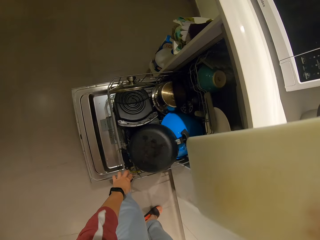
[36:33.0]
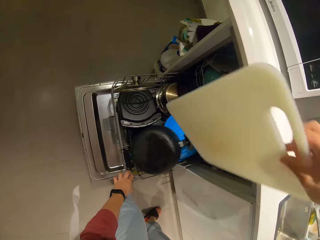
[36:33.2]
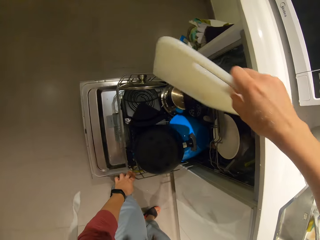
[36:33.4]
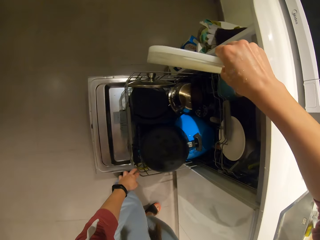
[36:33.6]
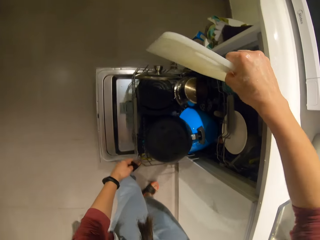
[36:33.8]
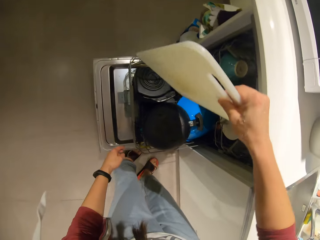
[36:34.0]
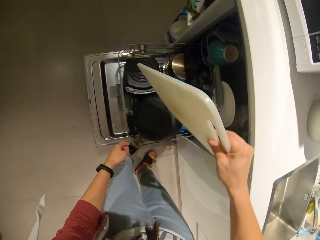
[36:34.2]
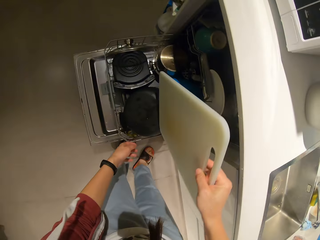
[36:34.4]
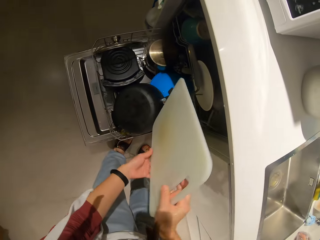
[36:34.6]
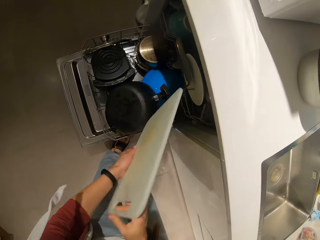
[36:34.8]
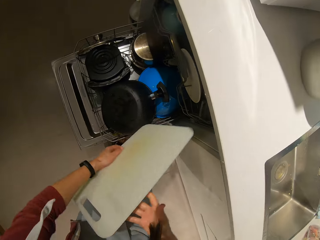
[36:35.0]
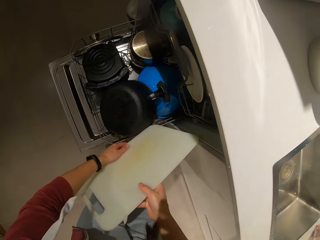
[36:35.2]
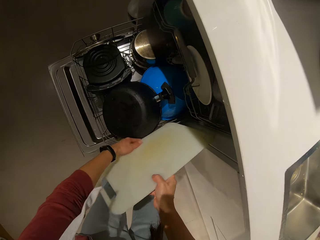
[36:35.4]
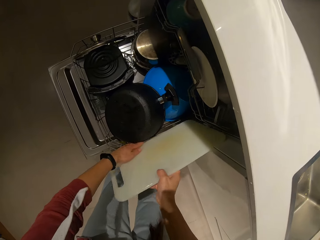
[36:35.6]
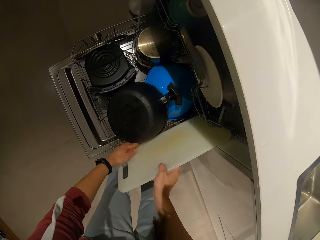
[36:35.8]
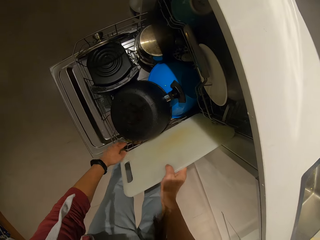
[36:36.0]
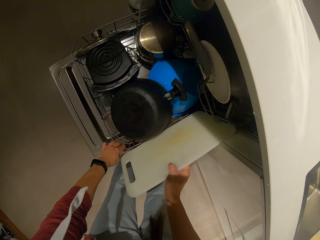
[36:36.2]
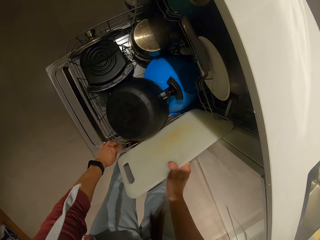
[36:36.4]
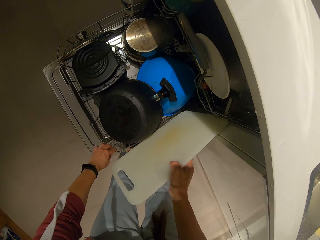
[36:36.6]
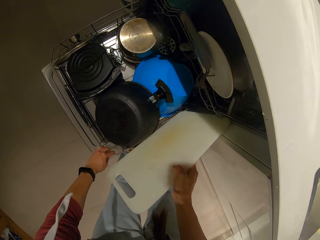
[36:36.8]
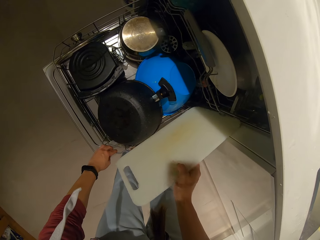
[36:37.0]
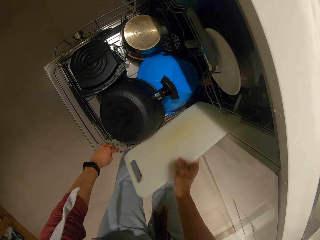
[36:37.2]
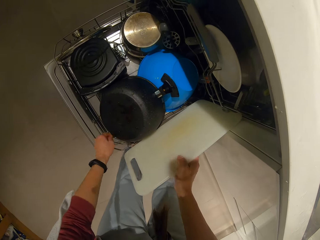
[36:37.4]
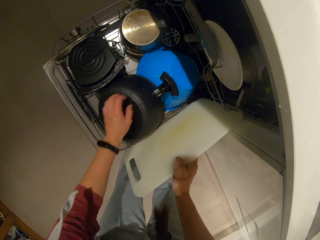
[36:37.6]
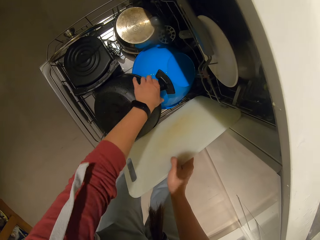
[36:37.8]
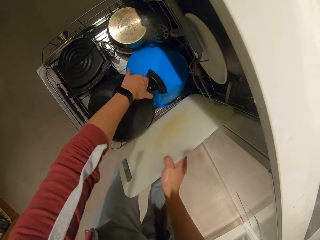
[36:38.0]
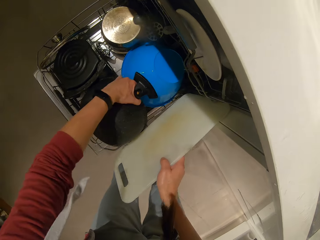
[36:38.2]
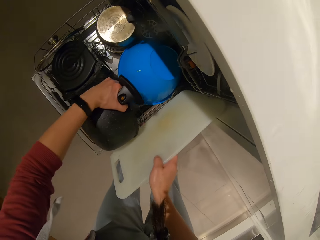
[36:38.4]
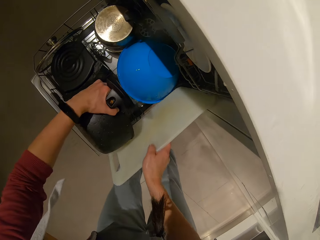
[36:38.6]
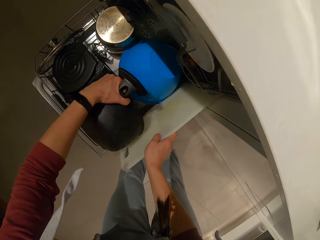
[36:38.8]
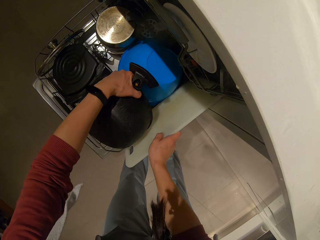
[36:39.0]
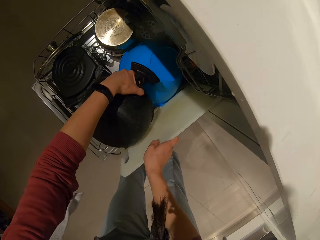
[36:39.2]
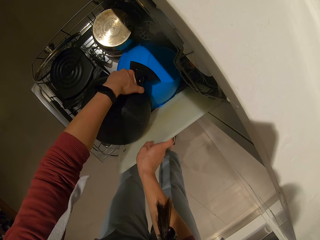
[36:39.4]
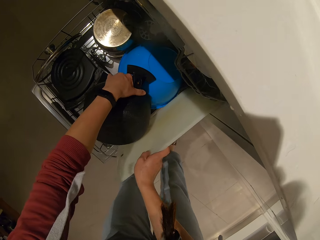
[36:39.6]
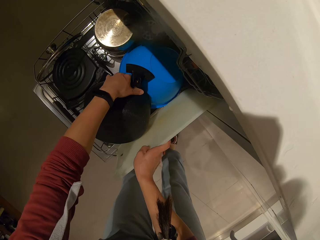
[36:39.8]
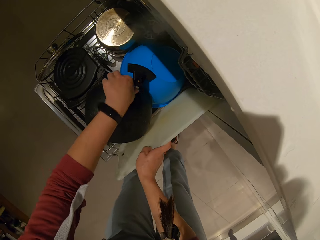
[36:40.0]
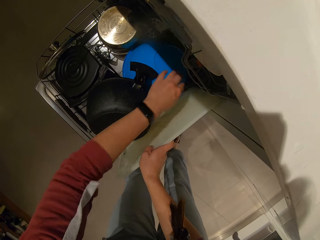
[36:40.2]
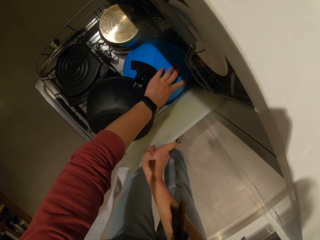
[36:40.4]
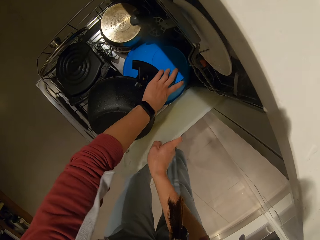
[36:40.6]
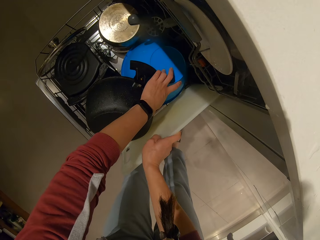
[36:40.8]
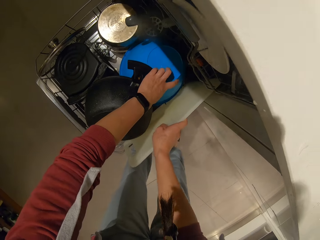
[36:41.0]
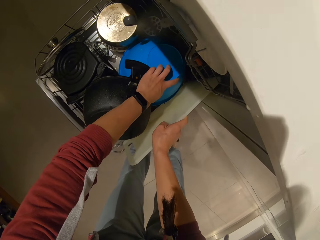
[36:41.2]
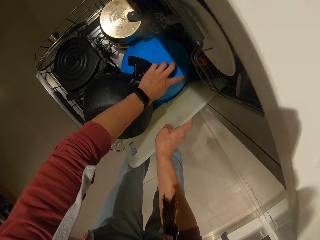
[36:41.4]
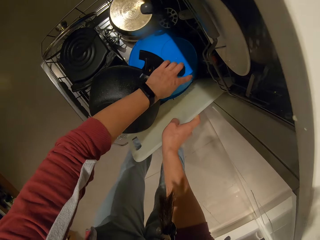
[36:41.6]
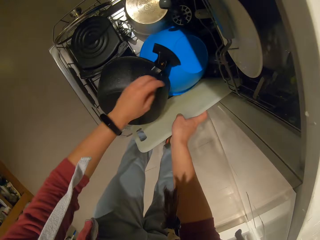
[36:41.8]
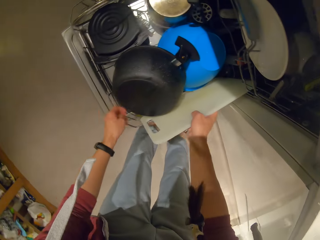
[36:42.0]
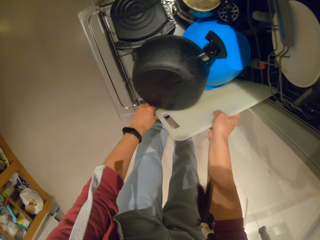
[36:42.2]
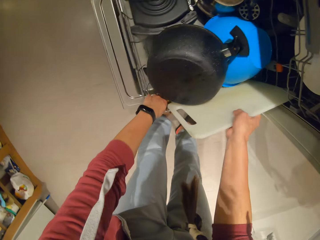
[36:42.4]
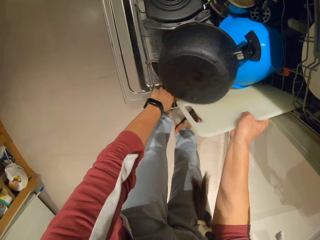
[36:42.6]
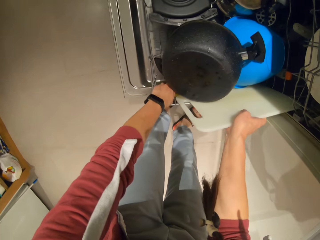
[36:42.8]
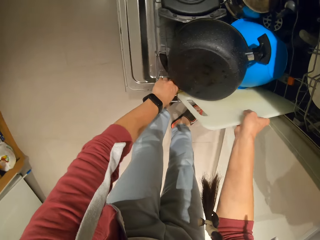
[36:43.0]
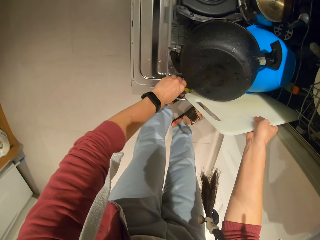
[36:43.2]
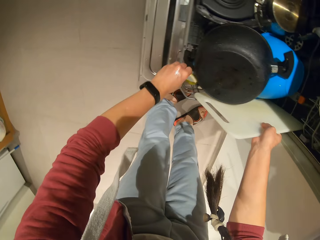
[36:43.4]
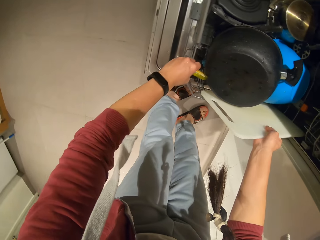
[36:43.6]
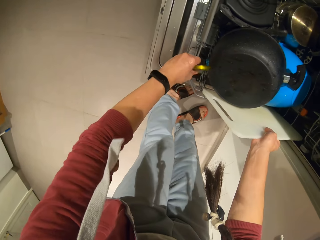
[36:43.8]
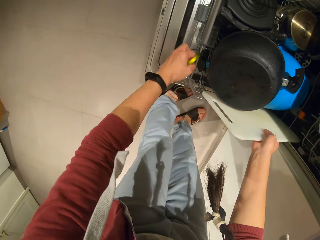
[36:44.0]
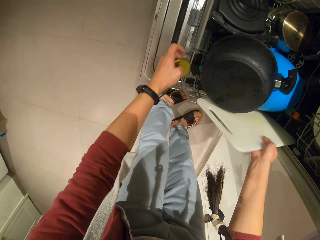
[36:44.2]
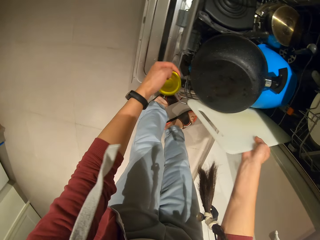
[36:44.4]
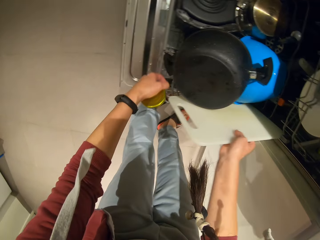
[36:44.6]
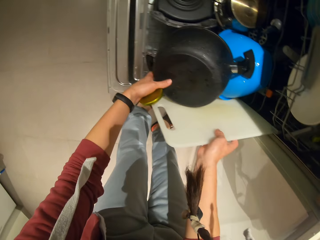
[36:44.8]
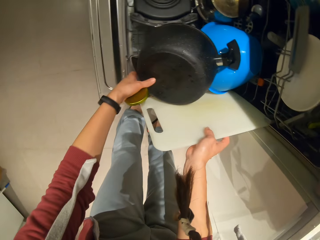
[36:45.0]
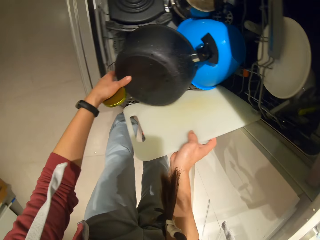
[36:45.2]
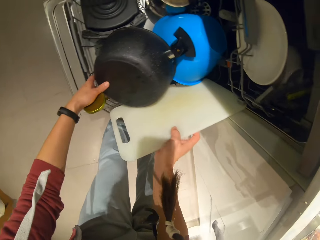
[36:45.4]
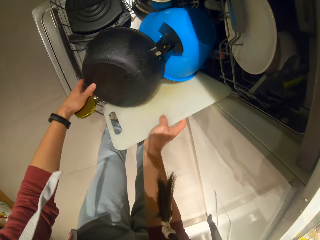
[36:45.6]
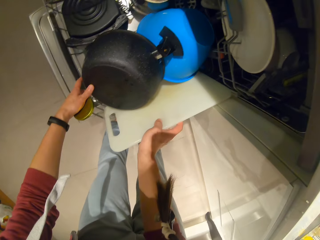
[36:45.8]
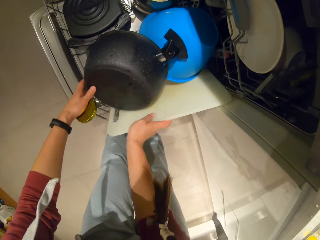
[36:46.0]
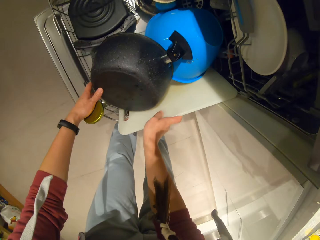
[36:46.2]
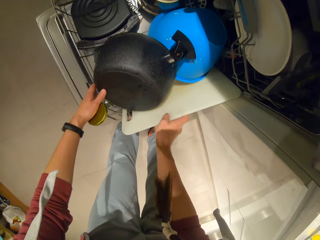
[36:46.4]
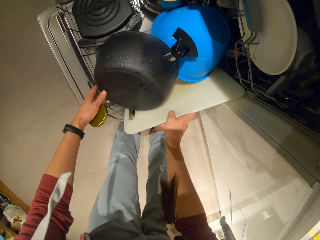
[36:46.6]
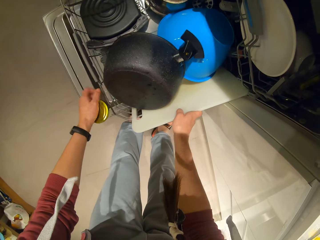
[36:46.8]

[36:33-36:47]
The camera wearer places the cutting board inside the rack. They adjust the pots in the rack. They arrange the shelf. They pick up a container lid from the rack.

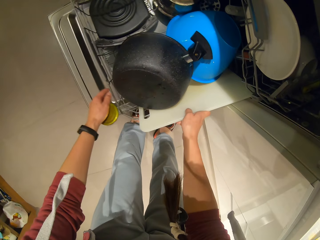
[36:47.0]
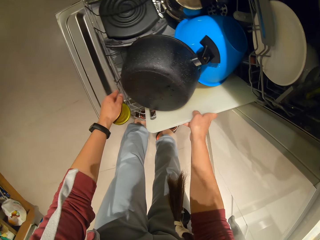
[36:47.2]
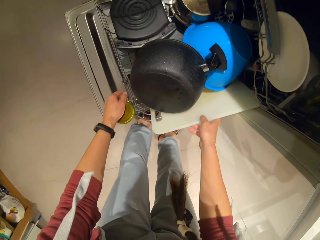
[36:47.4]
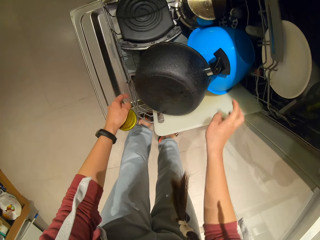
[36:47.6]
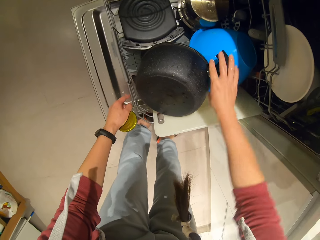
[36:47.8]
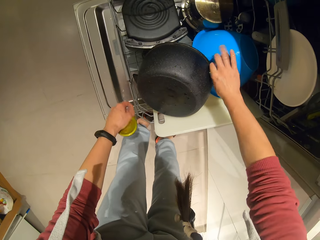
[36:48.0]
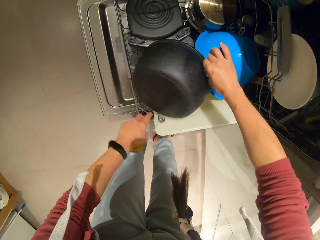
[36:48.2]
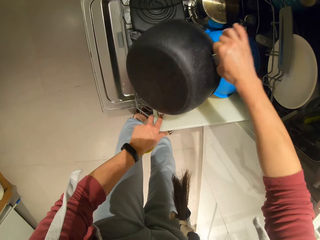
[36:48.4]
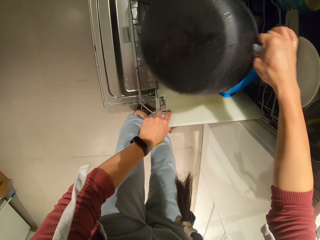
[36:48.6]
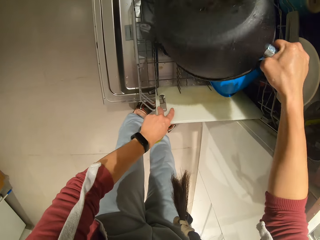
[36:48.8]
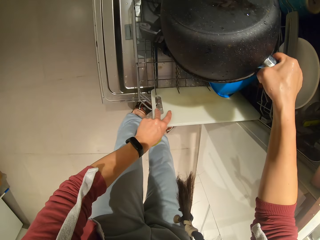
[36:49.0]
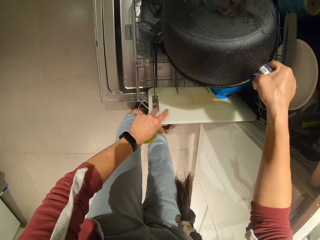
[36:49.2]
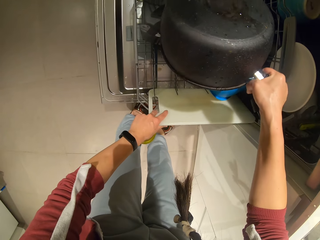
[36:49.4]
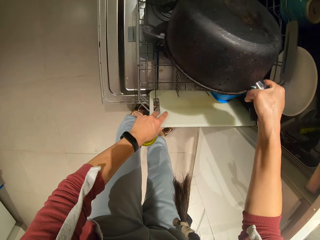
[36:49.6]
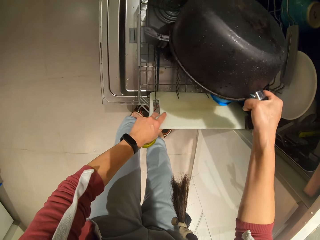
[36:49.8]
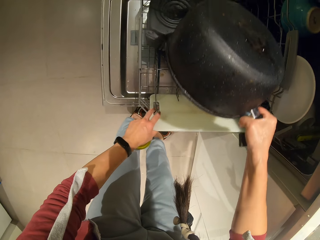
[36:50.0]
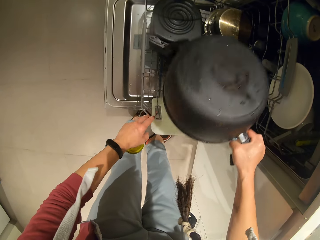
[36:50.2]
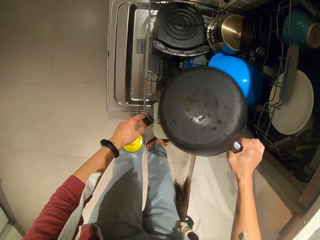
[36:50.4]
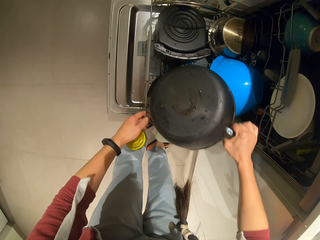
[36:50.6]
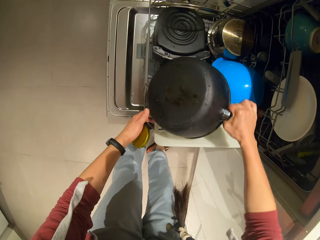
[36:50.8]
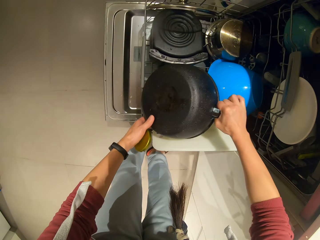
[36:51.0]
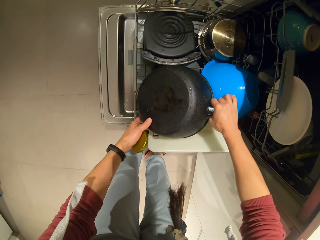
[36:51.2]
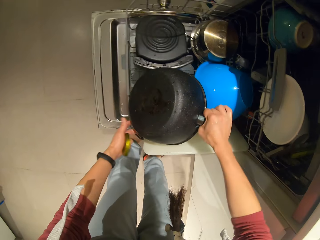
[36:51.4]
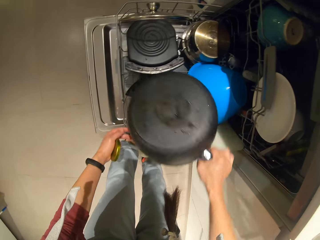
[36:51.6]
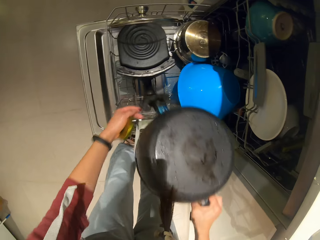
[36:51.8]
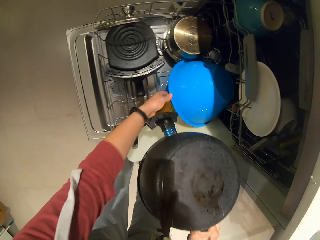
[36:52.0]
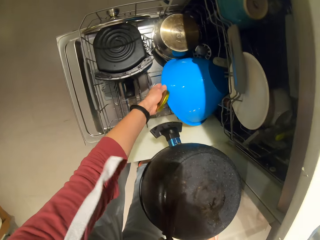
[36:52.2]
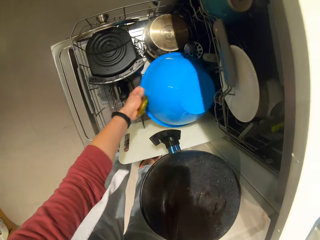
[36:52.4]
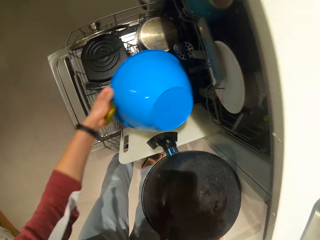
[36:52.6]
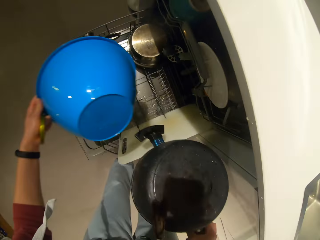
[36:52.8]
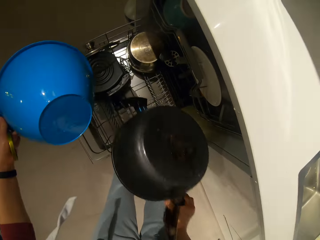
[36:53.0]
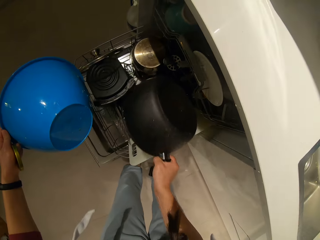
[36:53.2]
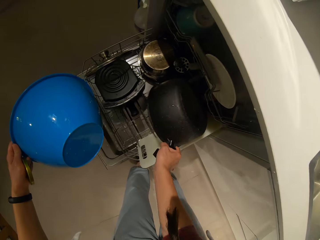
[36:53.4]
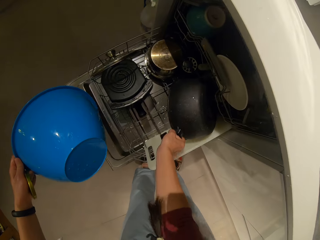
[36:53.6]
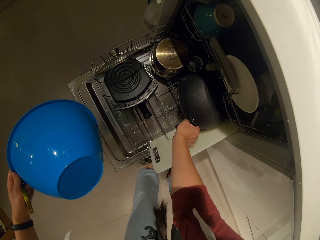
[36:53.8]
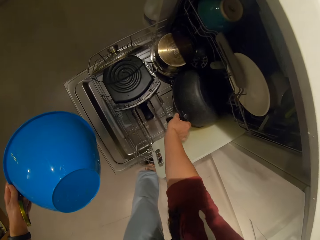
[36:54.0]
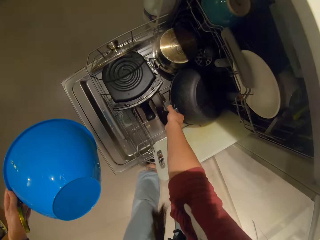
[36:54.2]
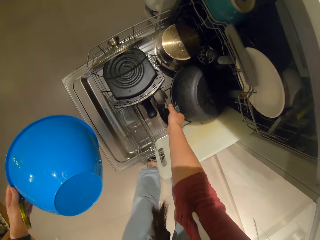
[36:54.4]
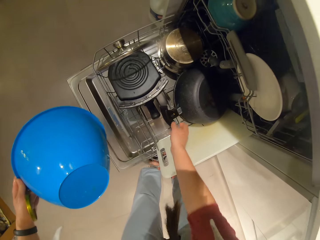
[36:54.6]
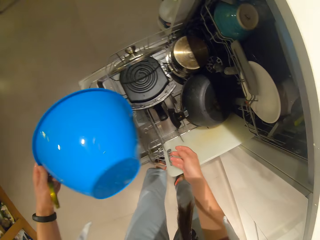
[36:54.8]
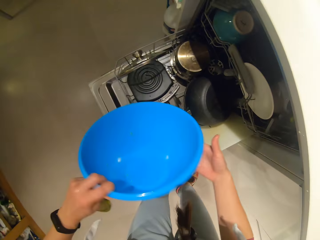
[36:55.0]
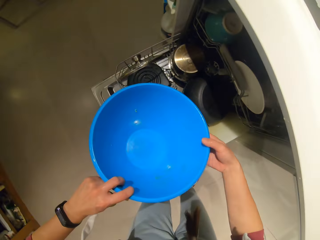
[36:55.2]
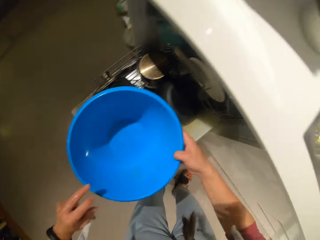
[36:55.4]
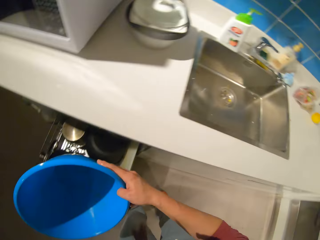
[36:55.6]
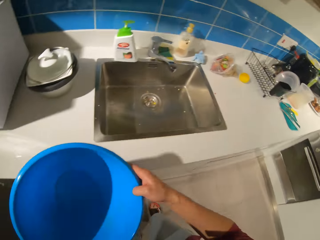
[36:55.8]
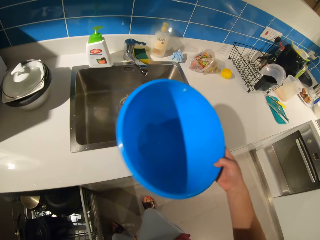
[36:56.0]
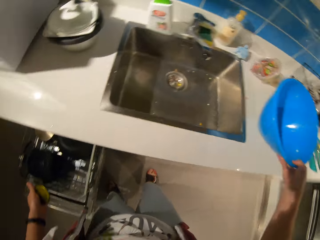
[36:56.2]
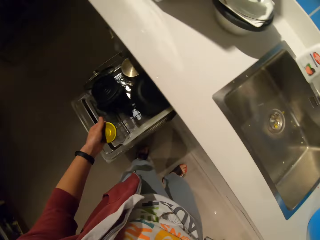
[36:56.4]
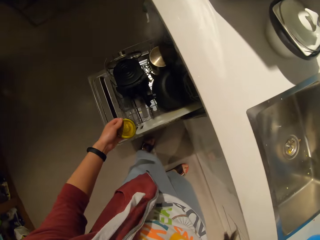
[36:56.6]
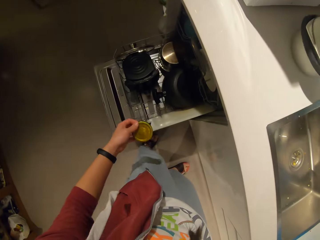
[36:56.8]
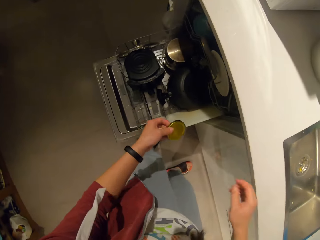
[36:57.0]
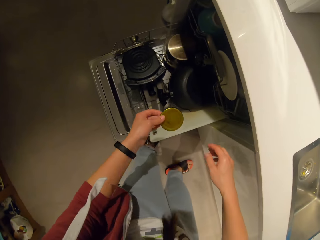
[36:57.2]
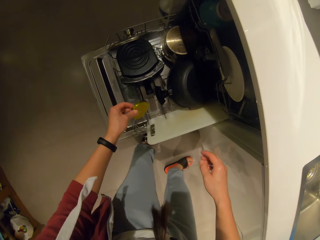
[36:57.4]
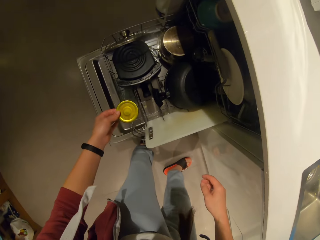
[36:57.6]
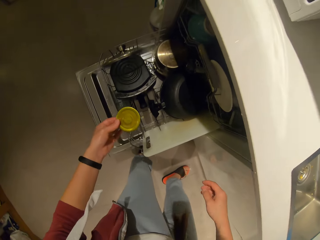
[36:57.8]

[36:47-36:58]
The camera wearer holds a cook pot. They pick up a bowl. They return the cook pot. They pick up the bowl from the rack and put the bowl on the sink.
